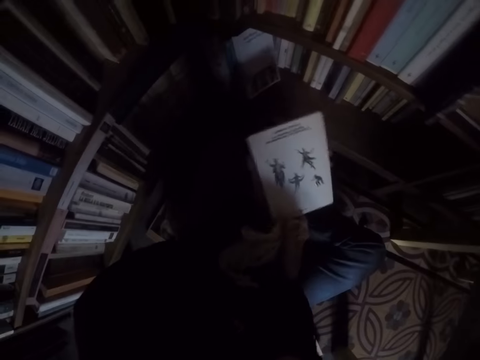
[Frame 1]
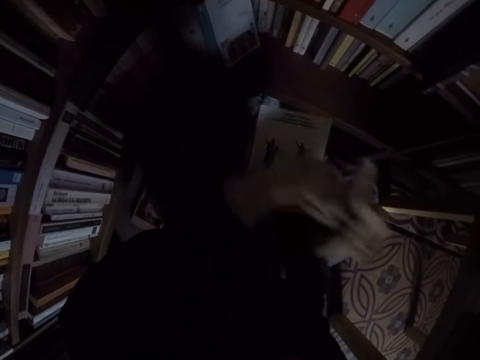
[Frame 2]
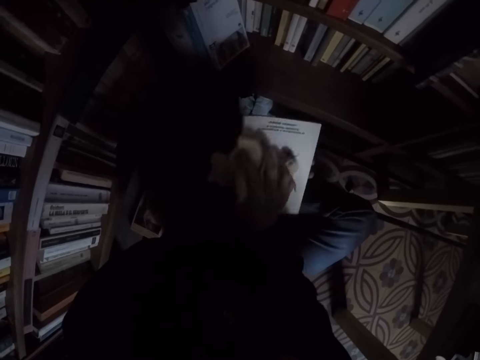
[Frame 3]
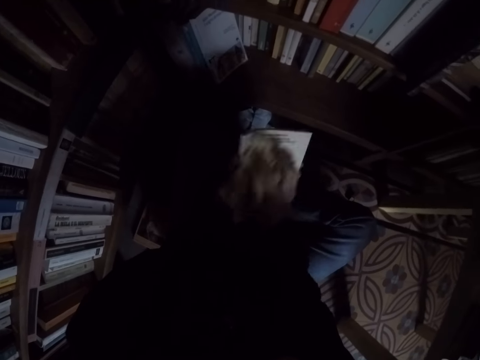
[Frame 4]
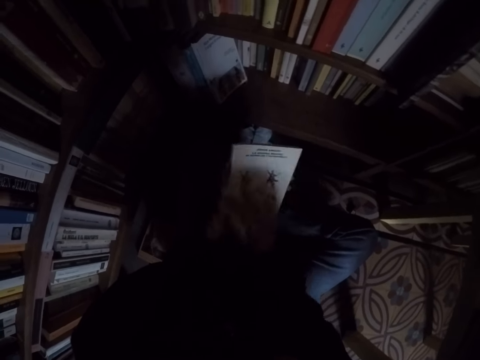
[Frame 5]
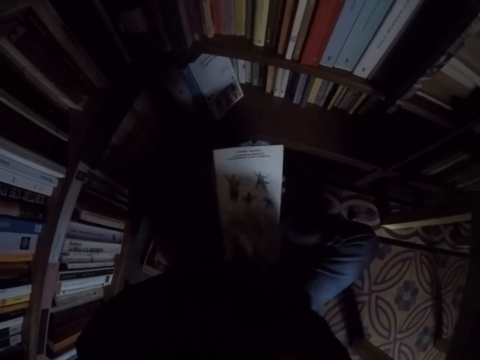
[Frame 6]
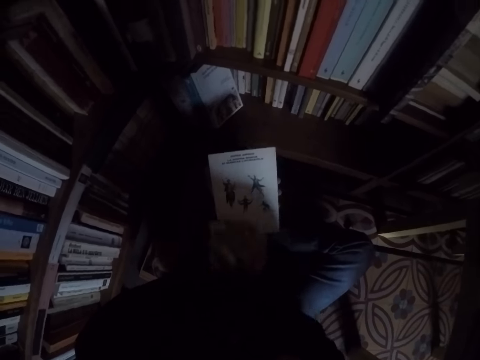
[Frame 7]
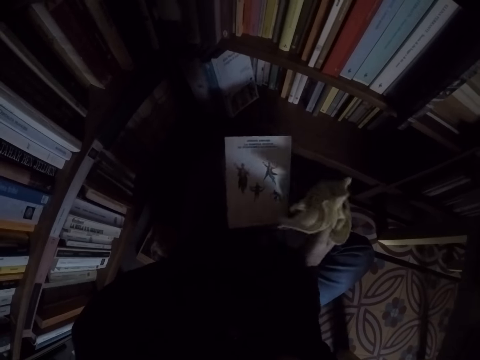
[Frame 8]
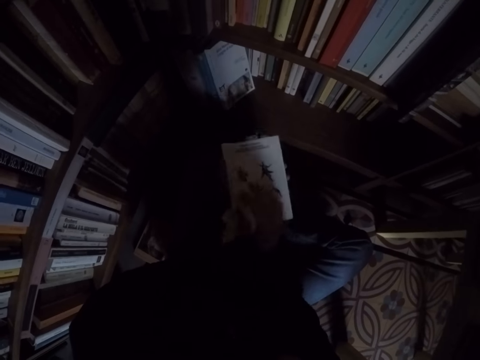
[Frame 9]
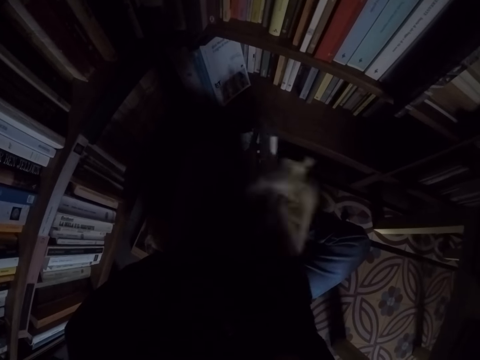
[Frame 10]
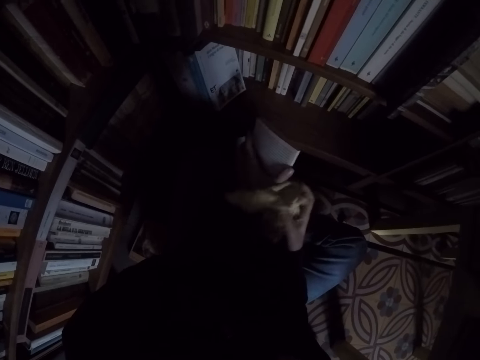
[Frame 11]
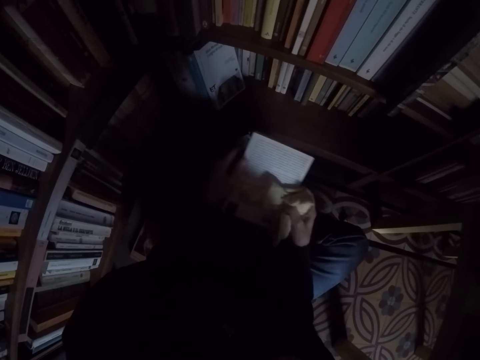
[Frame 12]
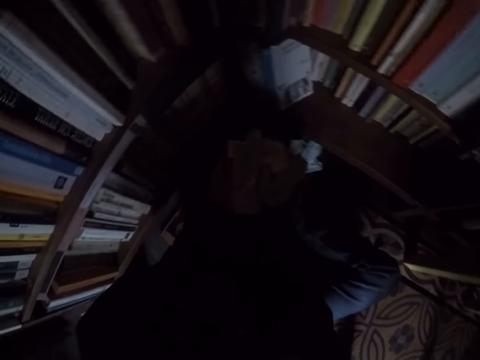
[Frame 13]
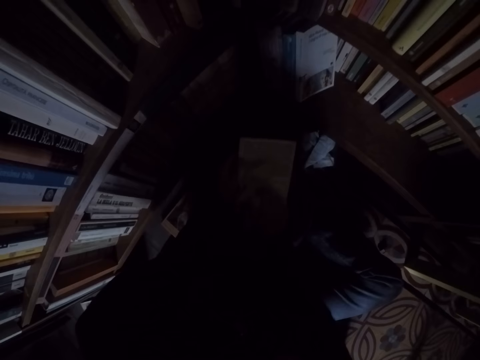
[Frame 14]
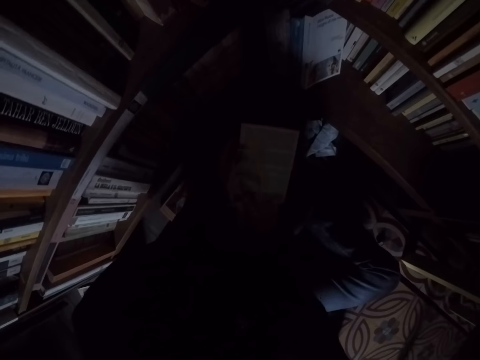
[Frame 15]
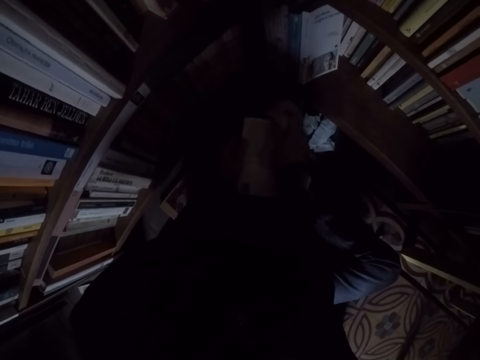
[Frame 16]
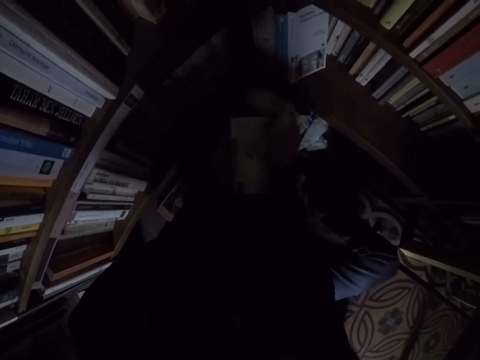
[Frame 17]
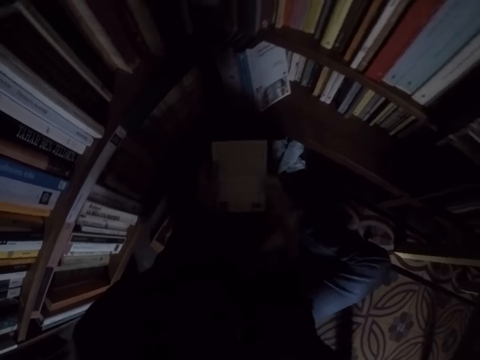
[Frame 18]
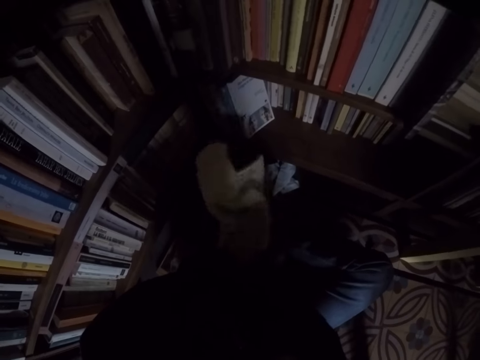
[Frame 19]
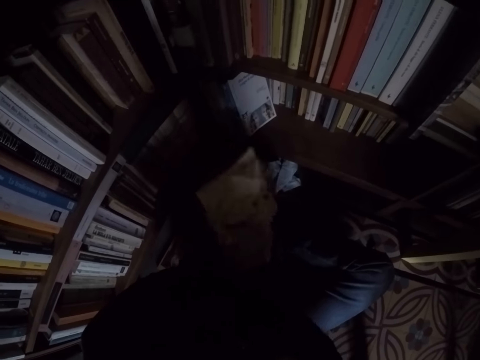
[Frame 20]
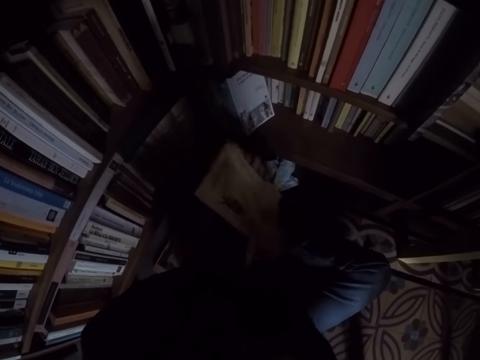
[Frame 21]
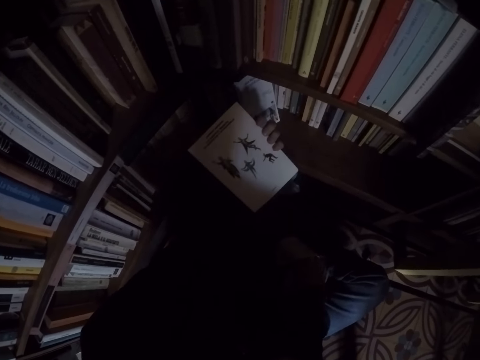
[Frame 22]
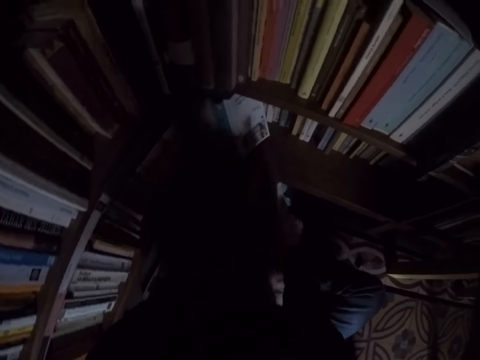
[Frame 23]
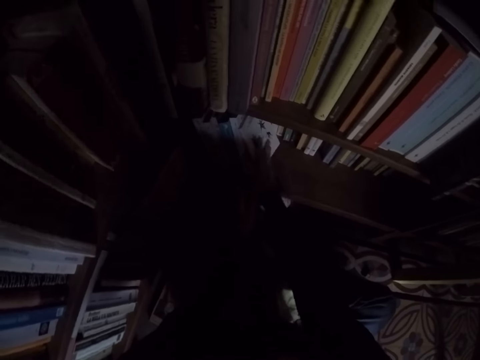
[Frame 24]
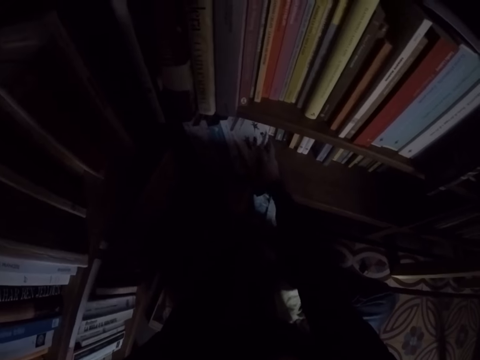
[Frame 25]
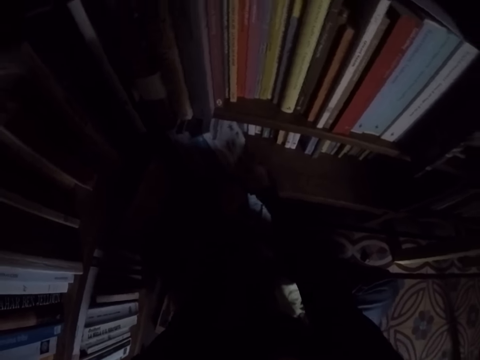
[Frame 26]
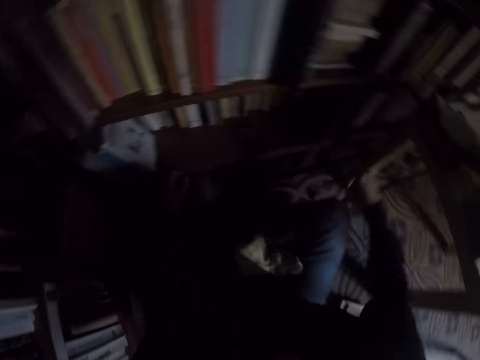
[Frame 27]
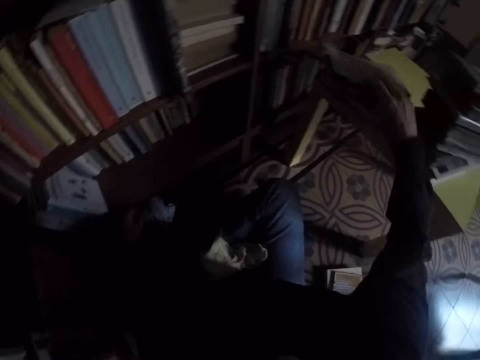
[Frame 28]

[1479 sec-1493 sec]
The camera wearer cleans the book with the rag. He drops the rag on his leg and places the book in the bookshelf.

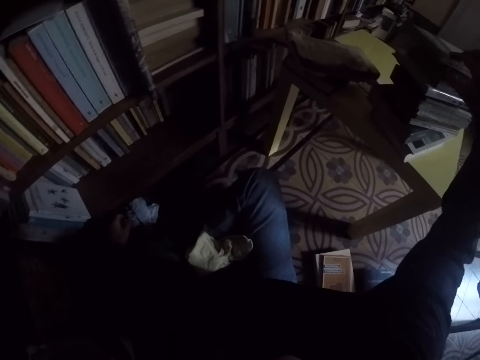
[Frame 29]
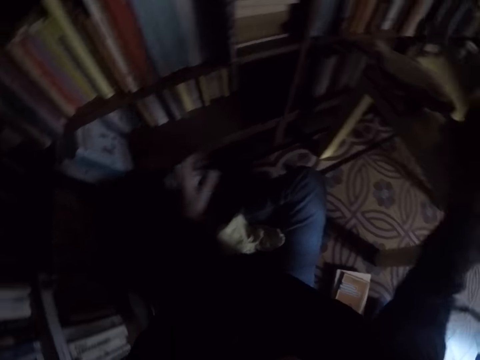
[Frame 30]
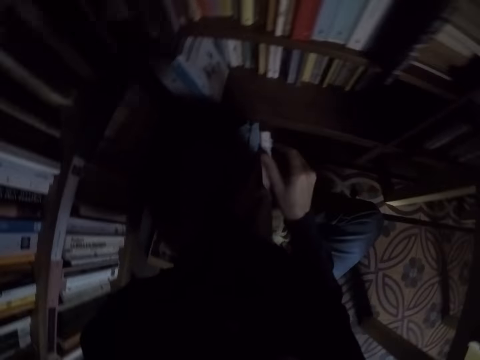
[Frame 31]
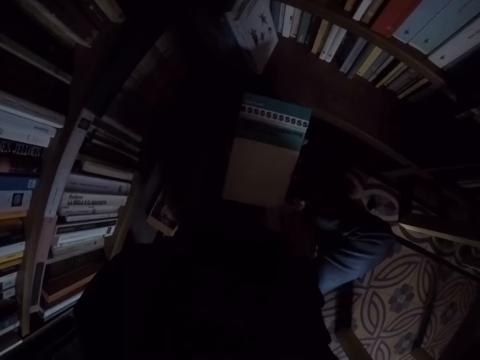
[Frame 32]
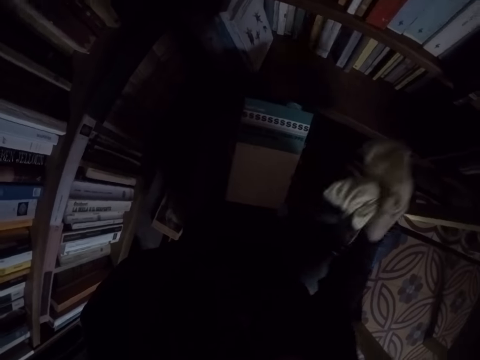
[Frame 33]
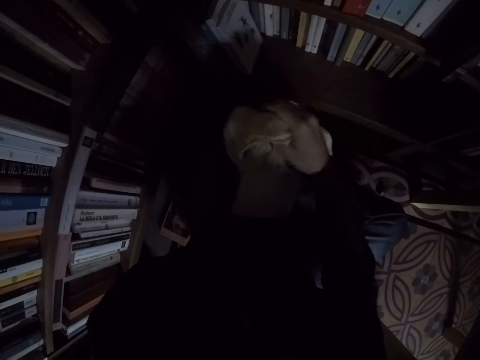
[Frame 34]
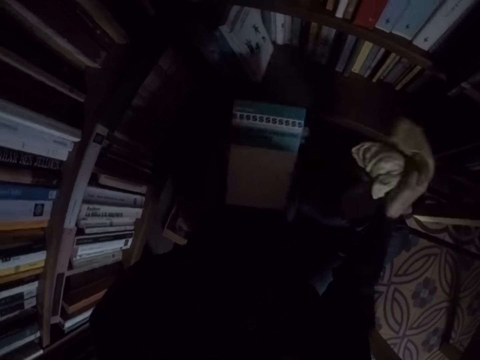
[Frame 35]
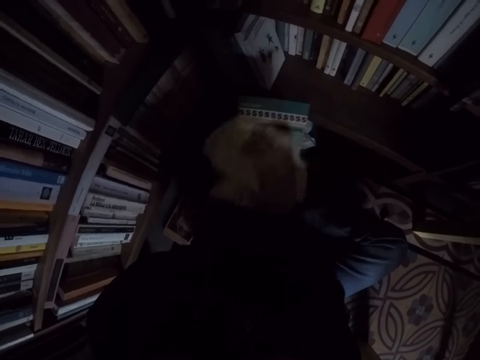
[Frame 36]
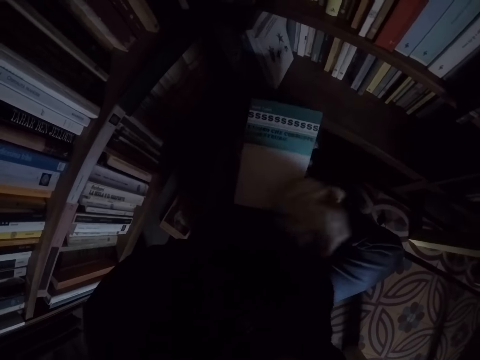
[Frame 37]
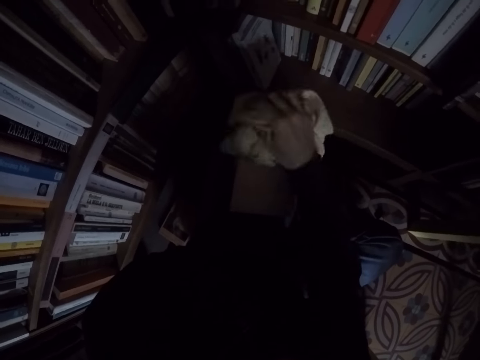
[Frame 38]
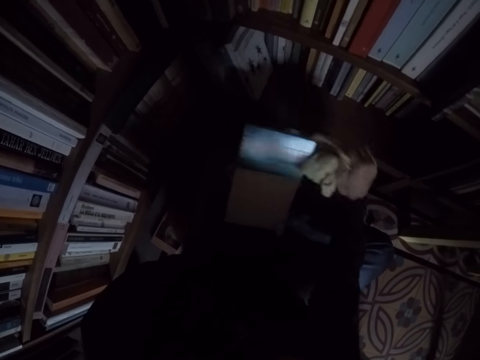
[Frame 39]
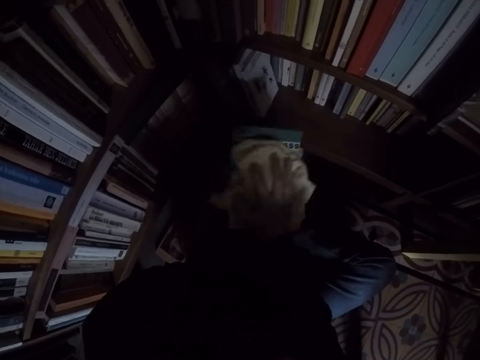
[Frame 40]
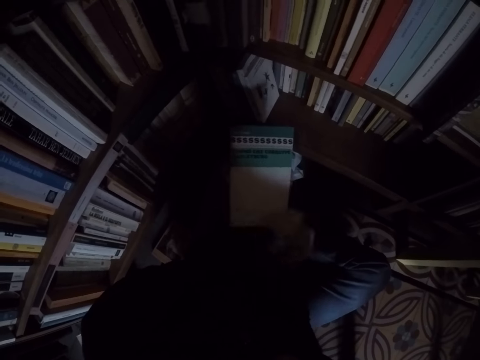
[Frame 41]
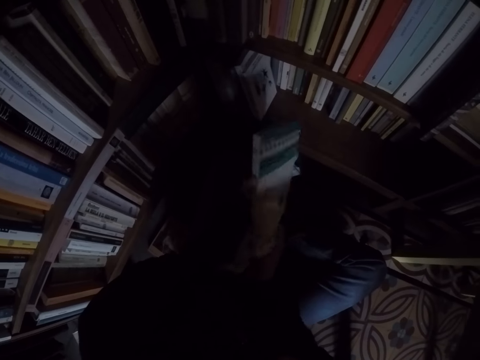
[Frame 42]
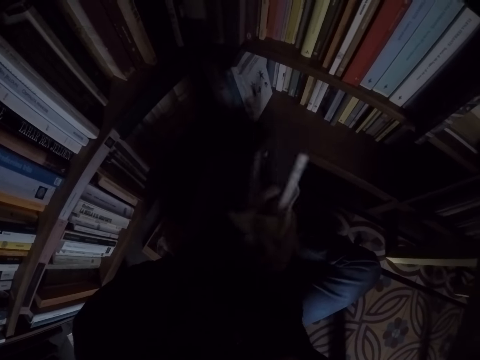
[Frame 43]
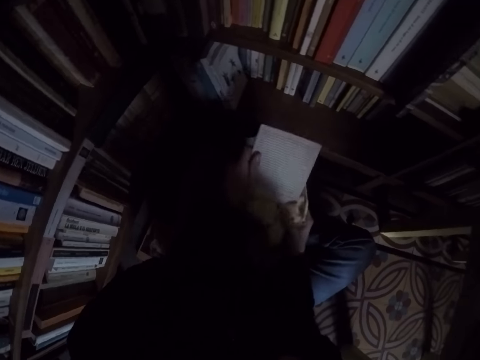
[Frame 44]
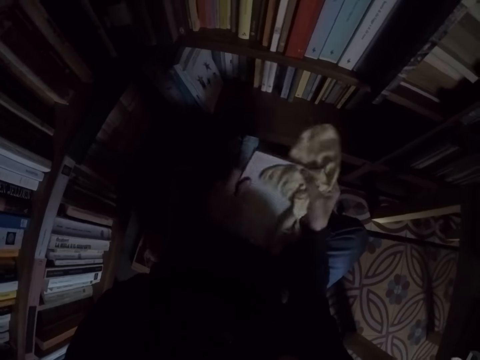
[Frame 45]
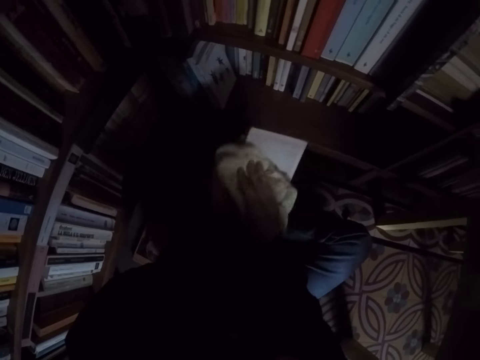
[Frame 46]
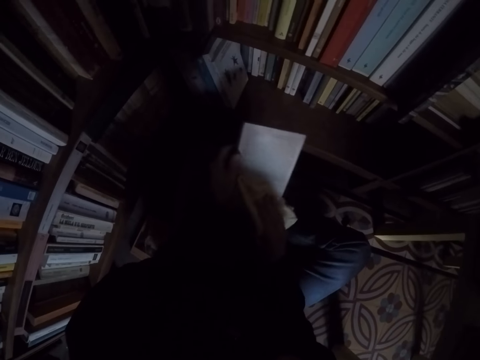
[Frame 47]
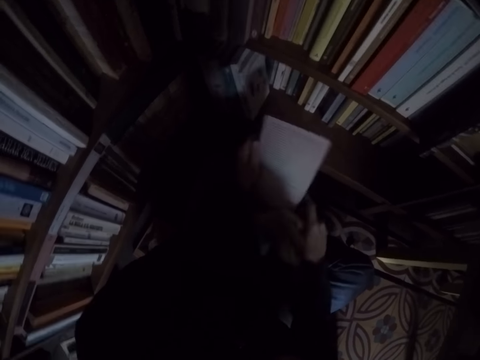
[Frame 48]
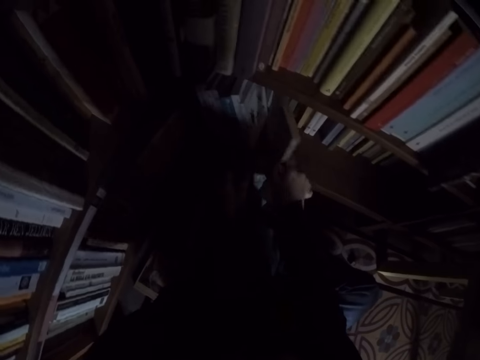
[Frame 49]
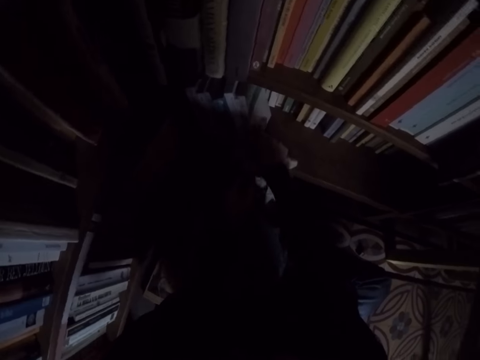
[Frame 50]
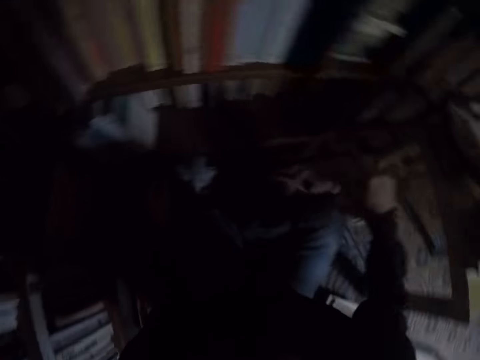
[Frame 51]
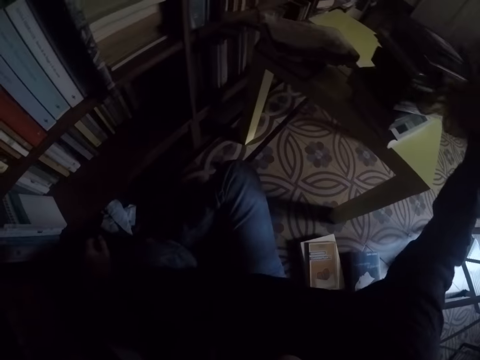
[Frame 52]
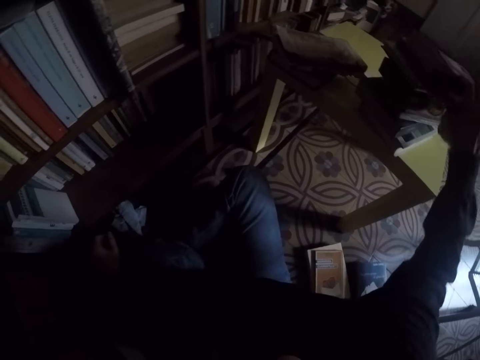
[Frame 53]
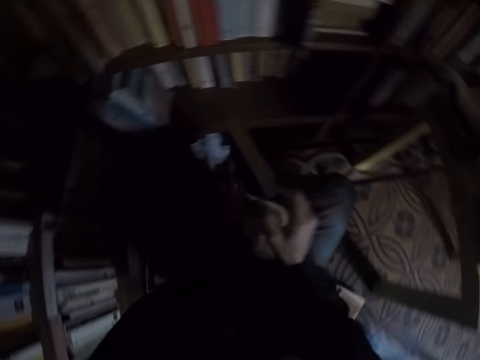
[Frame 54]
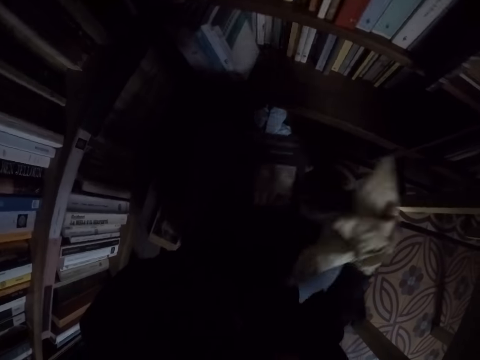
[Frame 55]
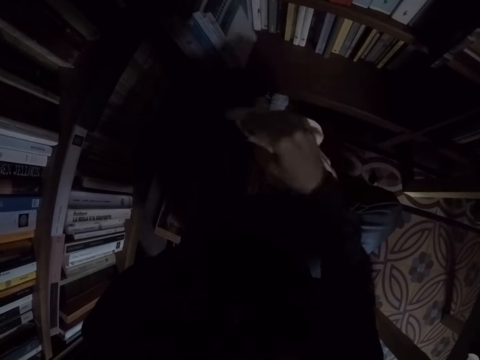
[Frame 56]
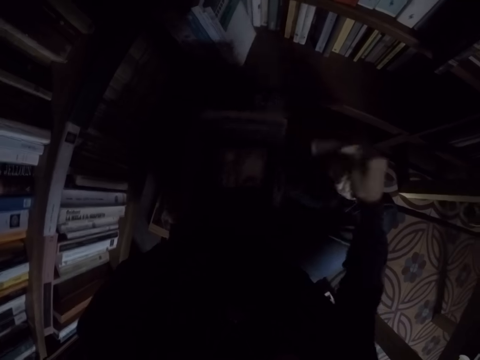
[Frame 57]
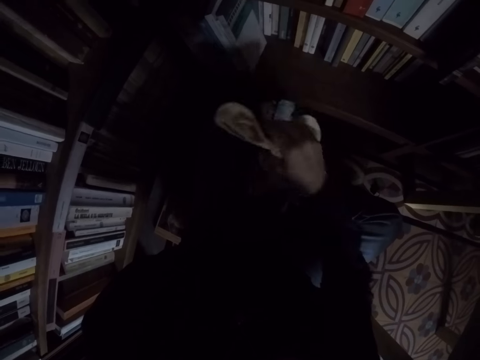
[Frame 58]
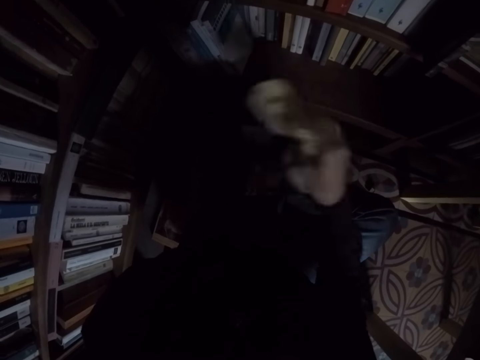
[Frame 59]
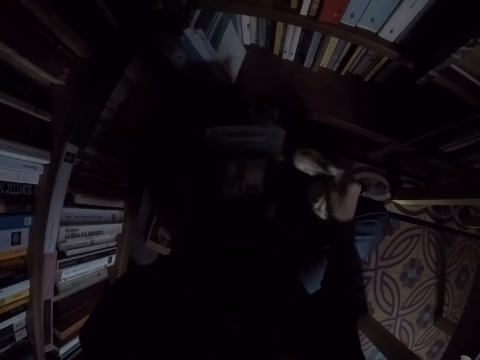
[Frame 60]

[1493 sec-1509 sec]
The camera wearer picks up another book from the pile of books. He picks up the rag from his leg and cleans the book with the rag. He places the book in the bookshelf. He picks up another book from the pile of books and cleans the book with the rag.
